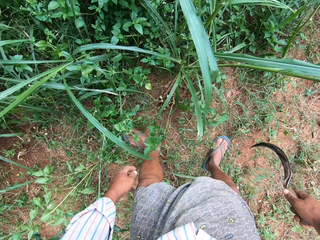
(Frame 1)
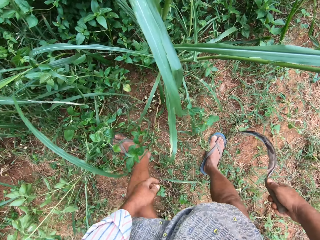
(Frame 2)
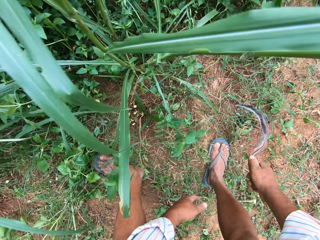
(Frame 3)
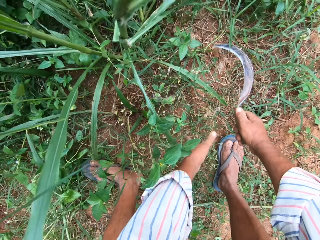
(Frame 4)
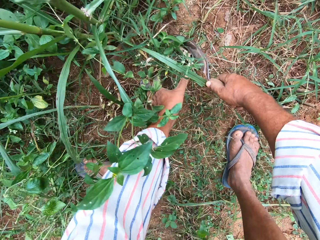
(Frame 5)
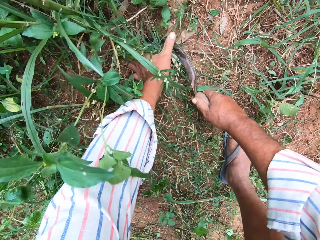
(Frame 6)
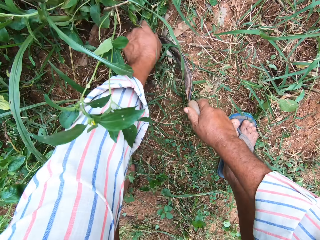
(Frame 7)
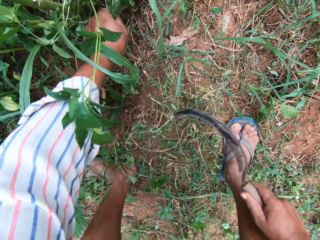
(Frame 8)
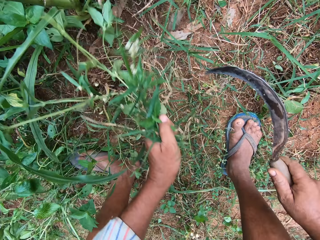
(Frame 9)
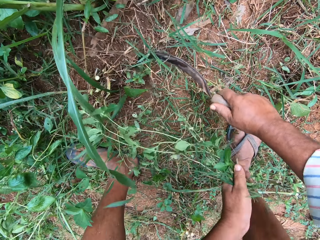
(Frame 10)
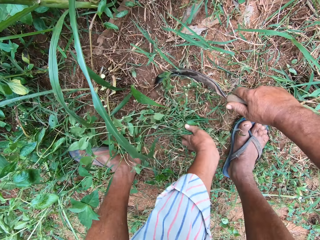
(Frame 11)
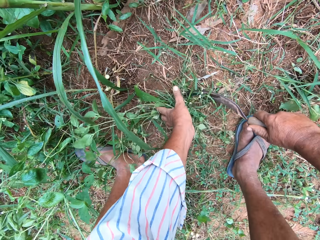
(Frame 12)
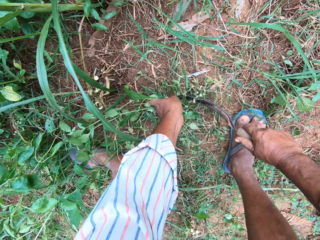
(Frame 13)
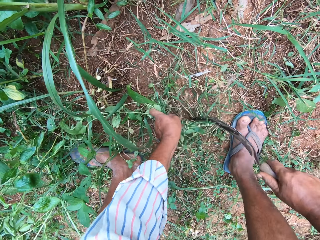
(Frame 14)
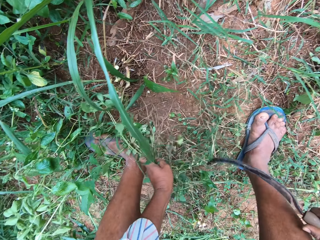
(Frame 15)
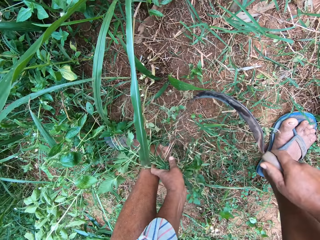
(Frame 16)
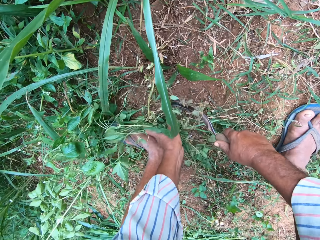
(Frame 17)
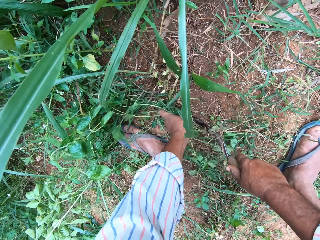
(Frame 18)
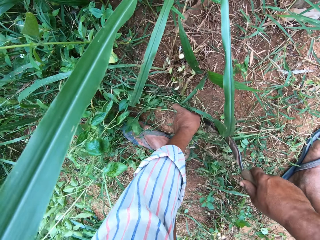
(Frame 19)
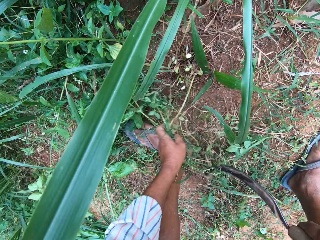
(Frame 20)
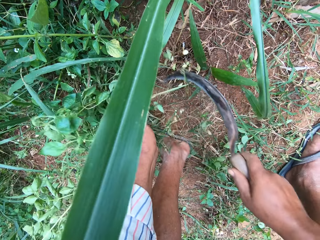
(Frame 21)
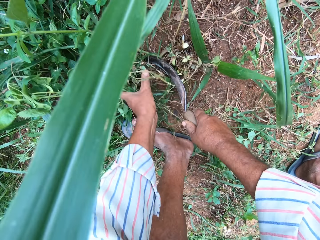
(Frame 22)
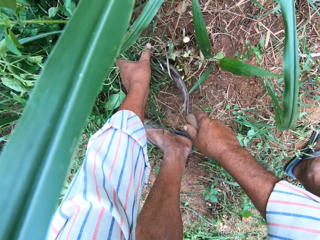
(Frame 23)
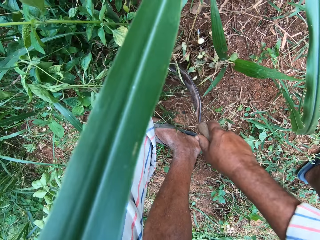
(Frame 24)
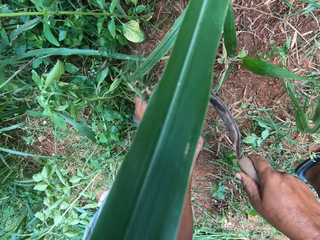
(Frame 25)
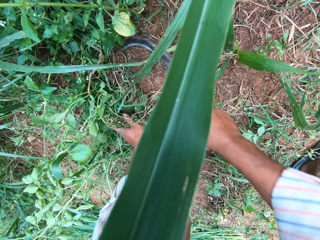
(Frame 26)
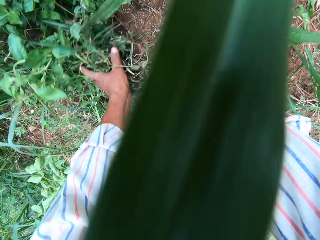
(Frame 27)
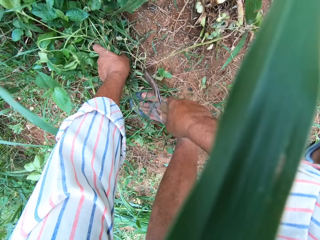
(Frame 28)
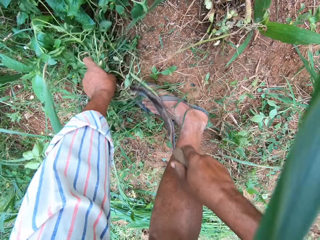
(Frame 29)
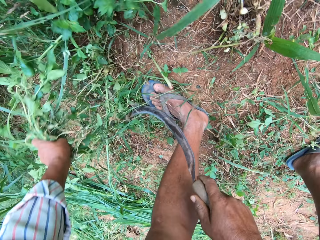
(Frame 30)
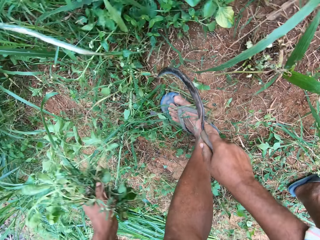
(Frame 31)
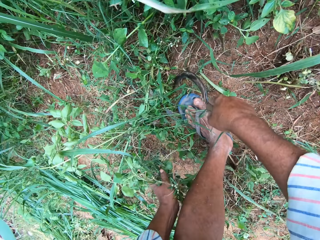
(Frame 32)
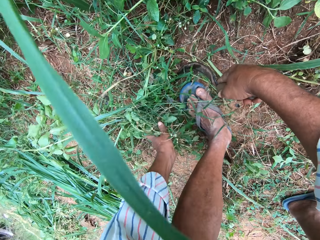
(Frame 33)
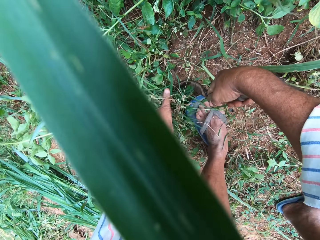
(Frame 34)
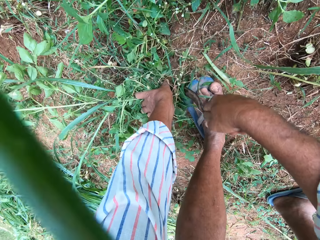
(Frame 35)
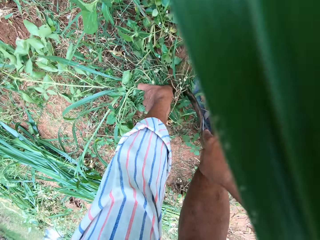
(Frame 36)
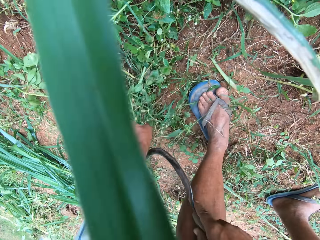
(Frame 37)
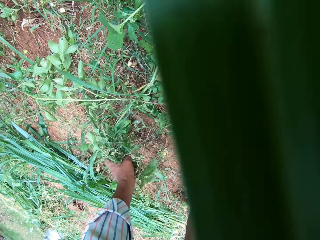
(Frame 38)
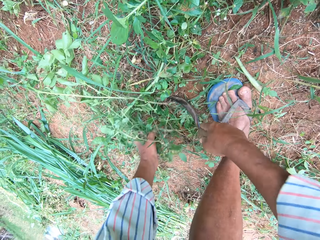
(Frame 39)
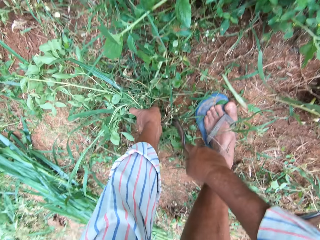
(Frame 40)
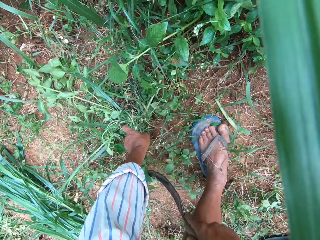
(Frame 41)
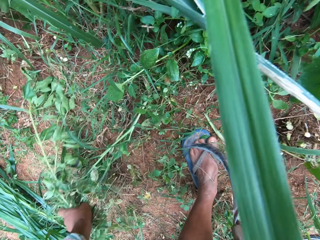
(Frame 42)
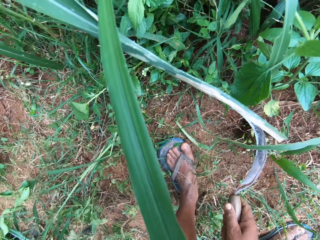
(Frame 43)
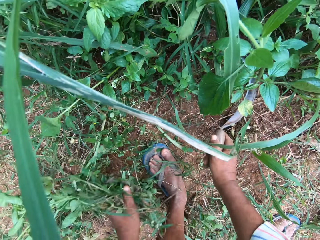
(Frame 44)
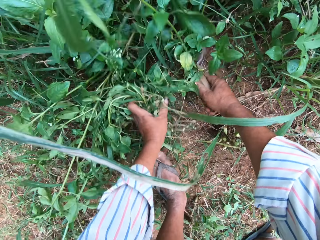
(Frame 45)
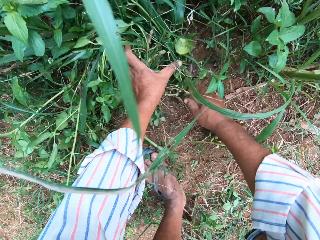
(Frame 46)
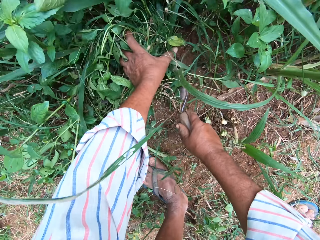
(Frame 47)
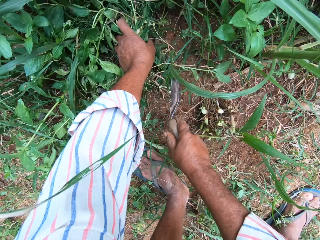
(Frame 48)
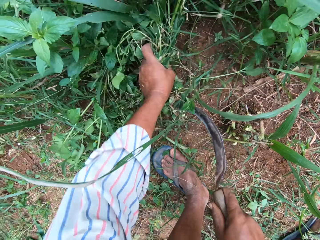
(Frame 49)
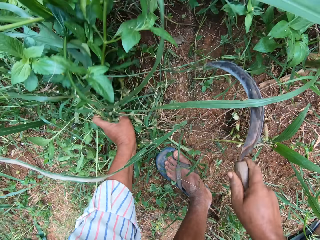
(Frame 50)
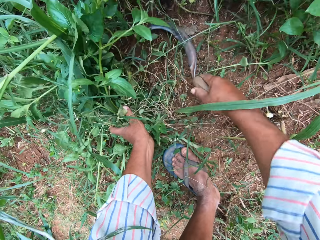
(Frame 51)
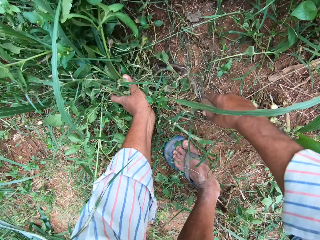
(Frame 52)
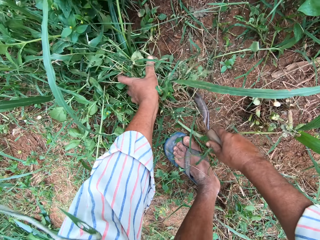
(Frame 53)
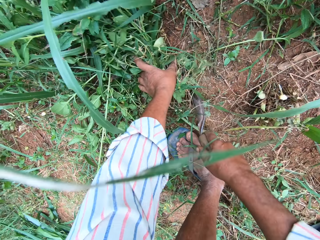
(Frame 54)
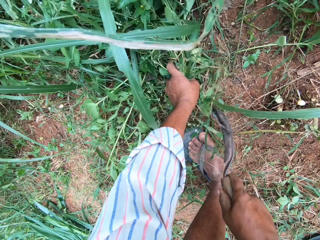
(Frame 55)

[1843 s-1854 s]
The camera wearer grabs grasses. They cut grasses repeatedly.

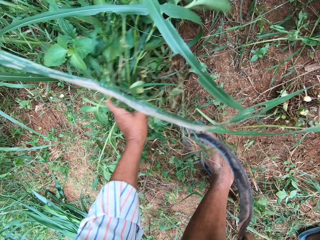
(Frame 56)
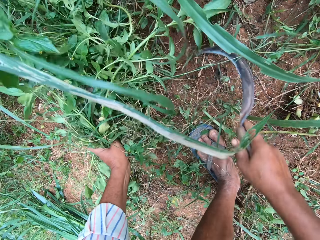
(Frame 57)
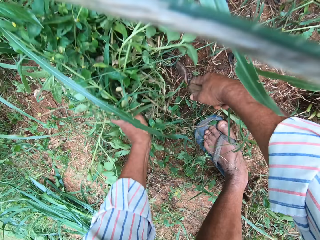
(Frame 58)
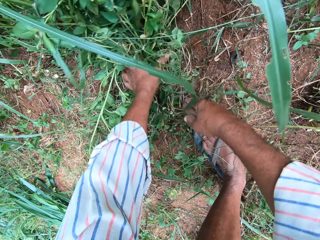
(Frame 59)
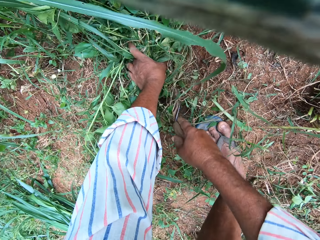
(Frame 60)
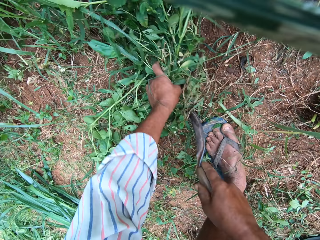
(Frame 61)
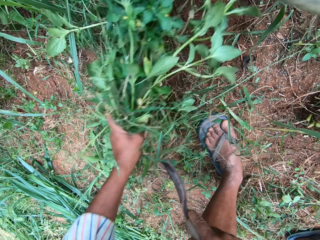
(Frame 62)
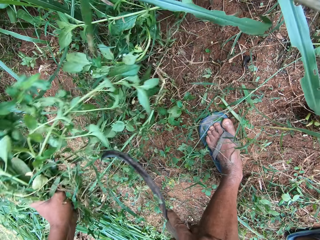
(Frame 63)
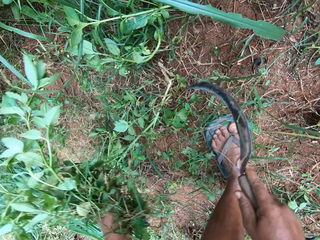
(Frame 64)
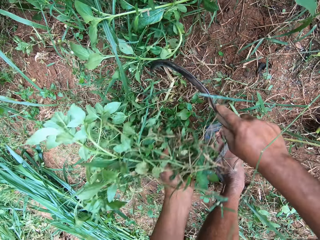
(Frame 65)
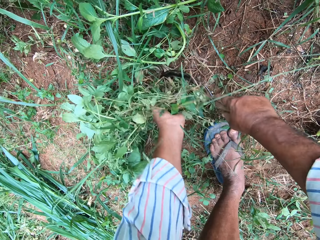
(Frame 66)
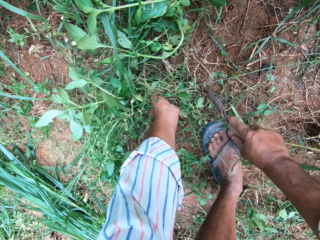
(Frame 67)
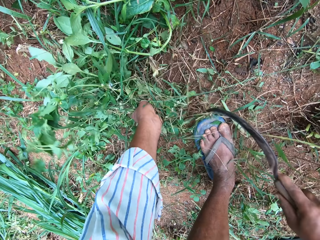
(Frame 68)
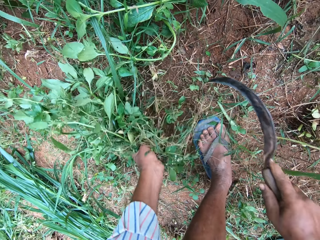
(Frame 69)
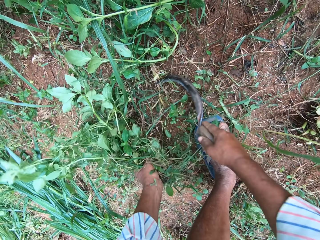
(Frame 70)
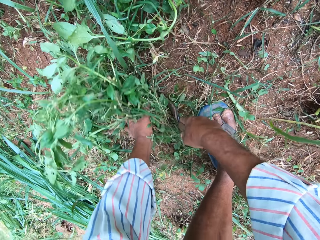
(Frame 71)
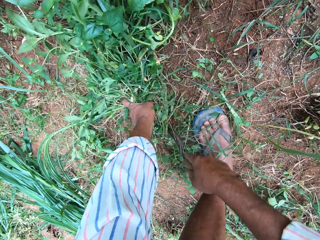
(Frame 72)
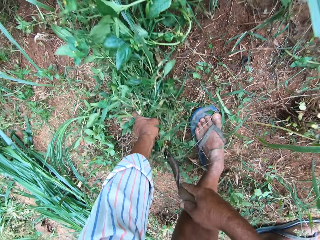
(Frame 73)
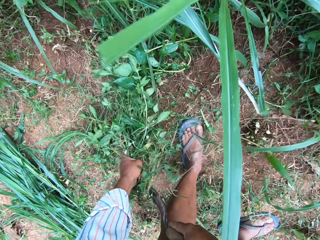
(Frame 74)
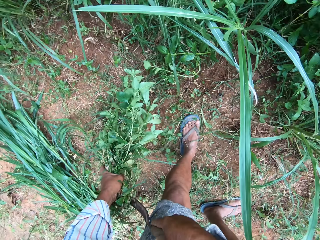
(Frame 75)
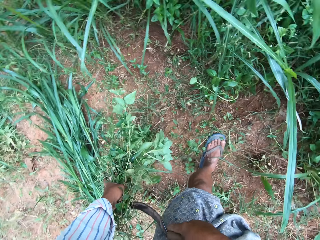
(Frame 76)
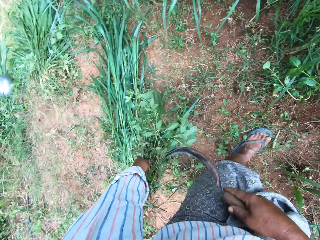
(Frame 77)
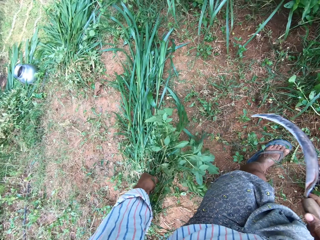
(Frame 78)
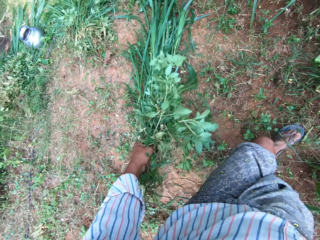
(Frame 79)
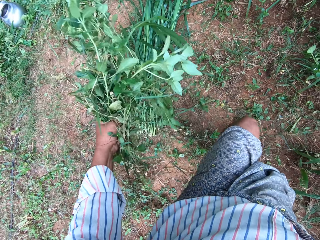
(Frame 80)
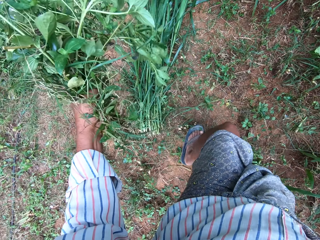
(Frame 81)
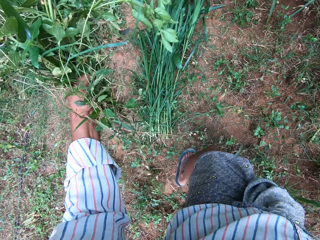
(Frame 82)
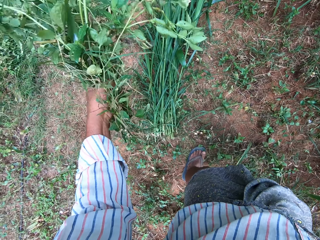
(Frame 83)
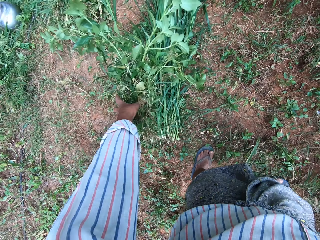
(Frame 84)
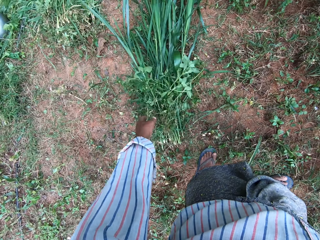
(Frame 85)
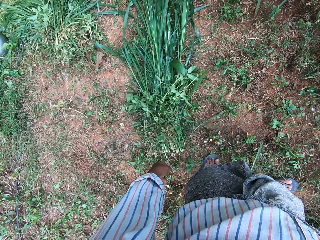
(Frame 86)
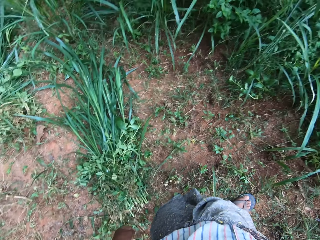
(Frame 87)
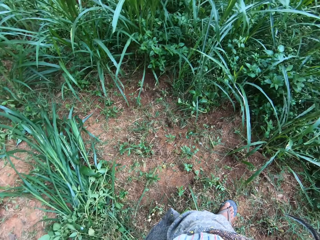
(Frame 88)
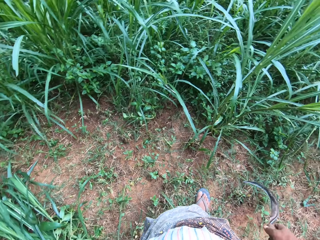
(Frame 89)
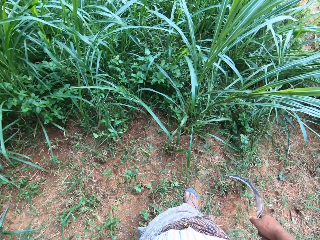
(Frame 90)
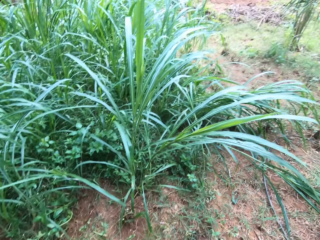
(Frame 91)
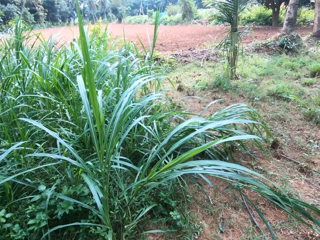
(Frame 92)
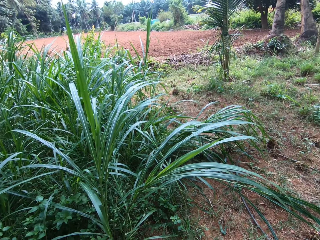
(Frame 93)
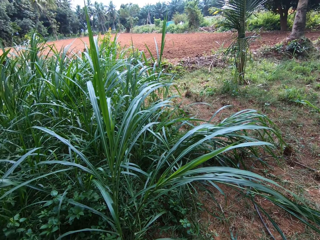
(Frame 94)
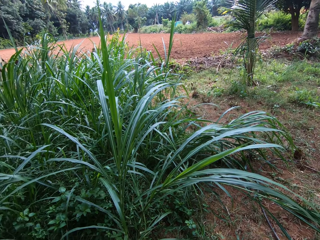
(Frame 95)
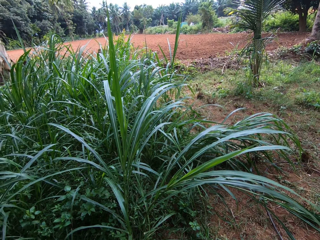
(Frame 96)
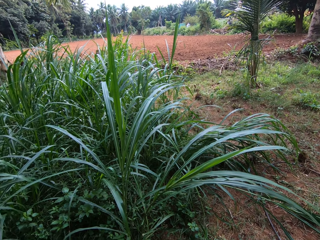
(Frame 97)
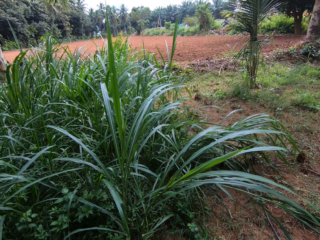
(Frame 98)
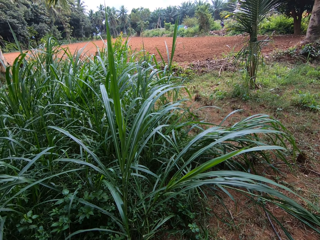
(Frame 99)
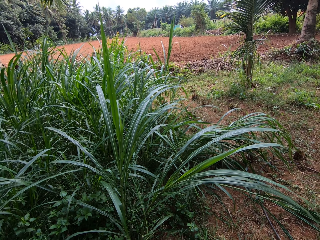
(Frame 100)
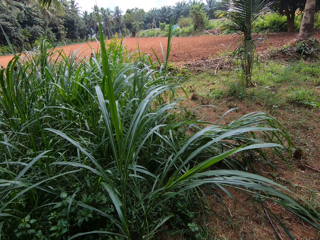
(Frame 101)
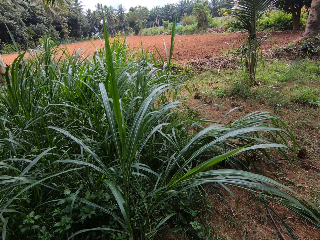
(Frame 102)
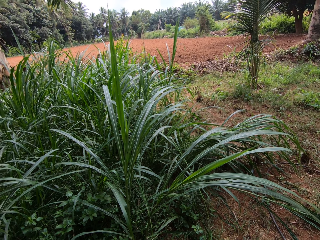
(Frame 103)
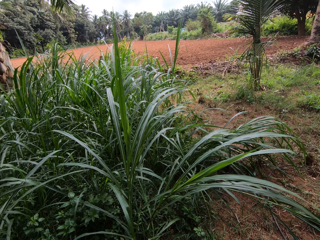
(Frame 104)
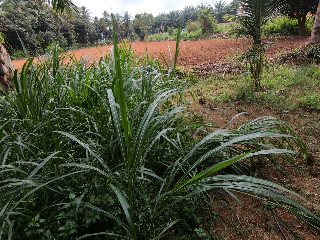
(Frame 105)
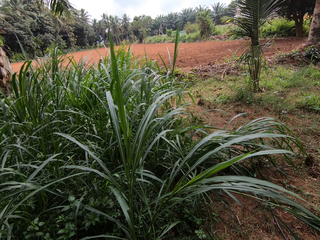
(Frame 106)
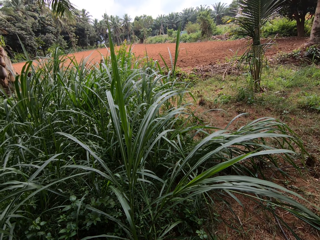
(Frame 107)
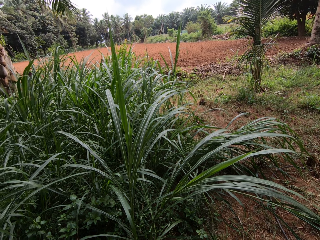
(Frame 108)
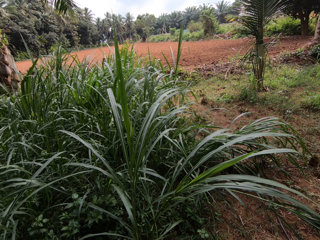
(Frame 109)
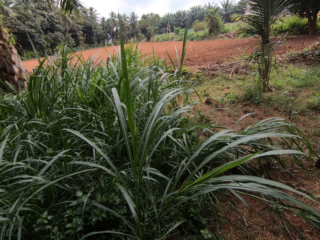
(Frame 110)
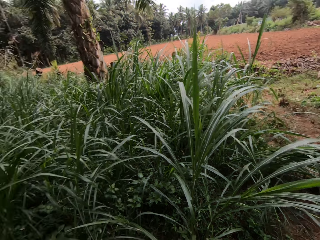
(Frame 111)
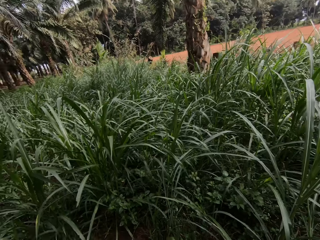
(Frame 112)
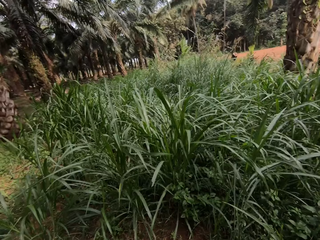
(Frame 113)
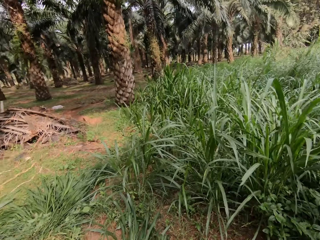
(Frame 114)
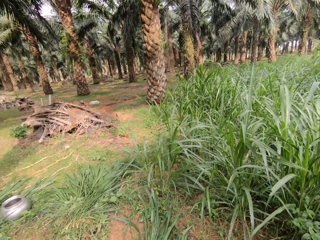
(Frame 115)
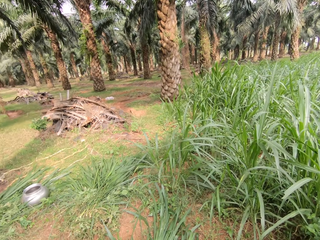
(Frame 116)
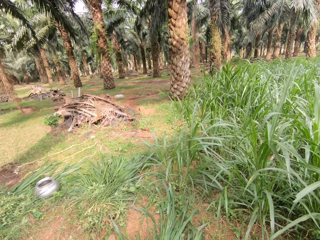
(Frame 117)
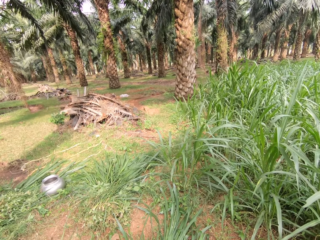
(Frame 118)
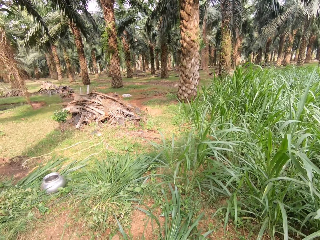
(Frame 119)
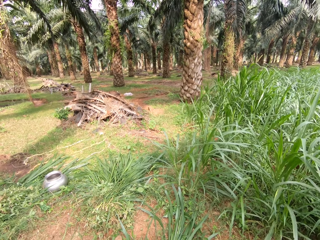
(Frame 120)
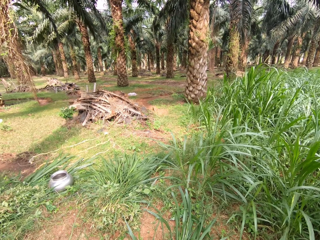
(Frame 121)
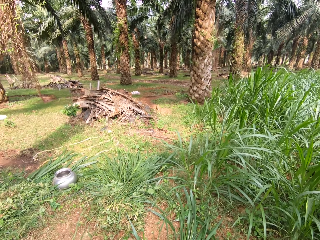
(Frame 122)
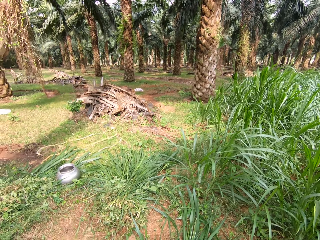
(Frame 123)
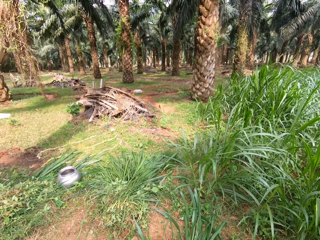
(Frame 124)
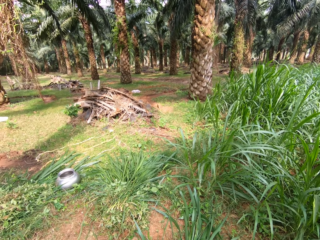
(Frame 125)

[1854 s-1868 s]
The camera wearer cuts grasses. They cut grasses again. They stand up. They drop grasses. They turn around.
